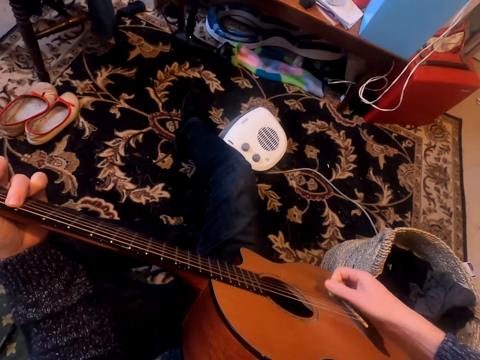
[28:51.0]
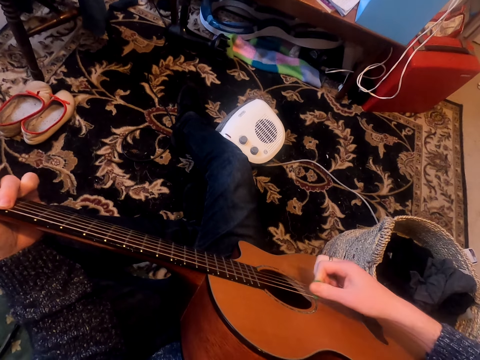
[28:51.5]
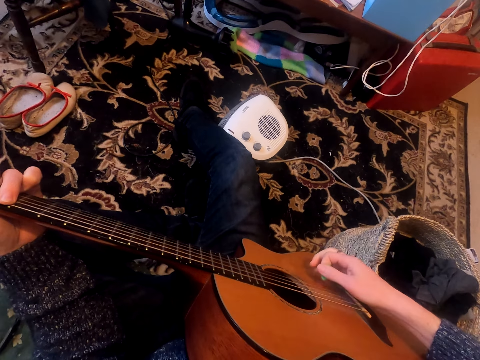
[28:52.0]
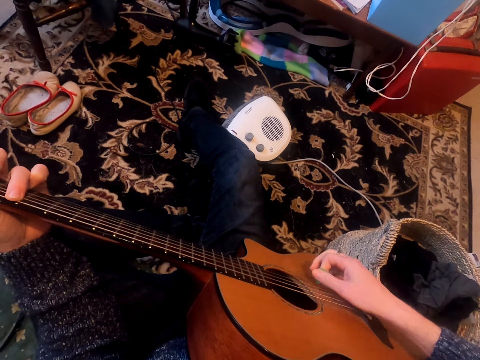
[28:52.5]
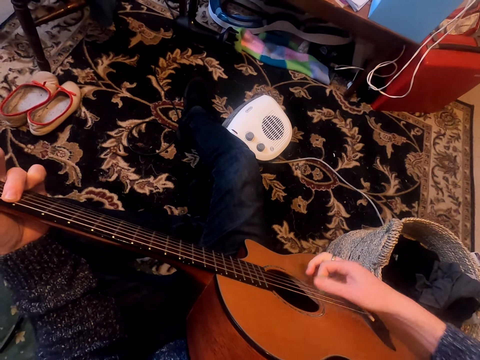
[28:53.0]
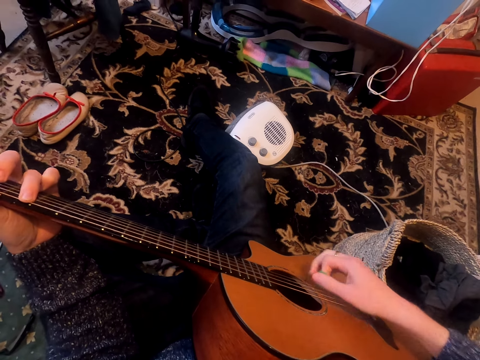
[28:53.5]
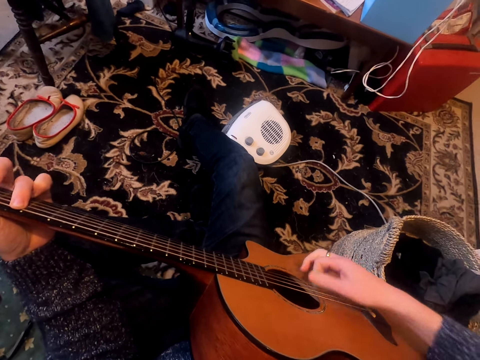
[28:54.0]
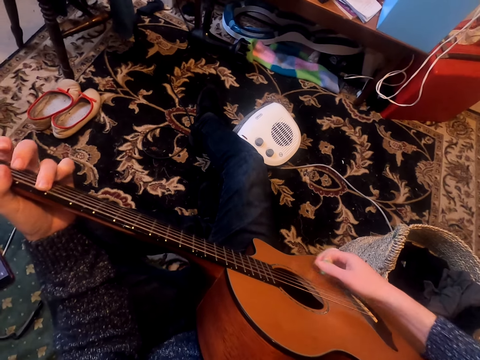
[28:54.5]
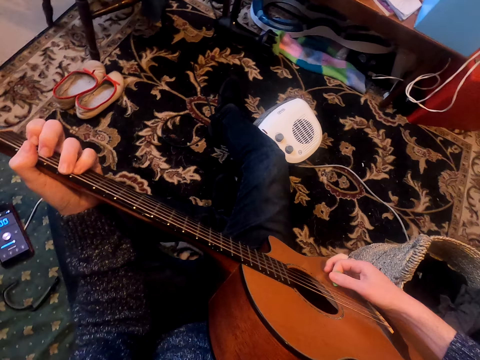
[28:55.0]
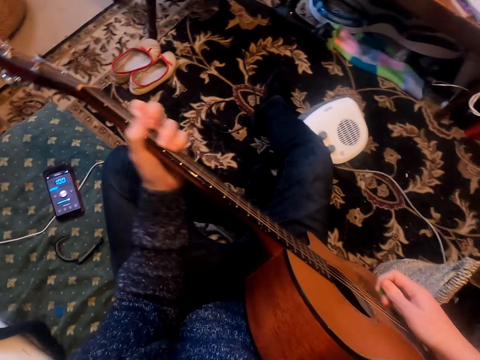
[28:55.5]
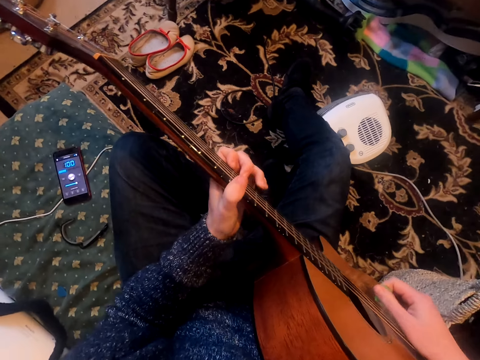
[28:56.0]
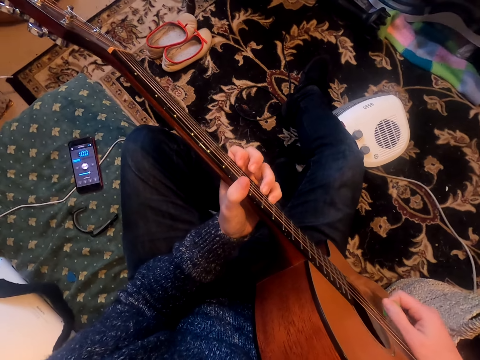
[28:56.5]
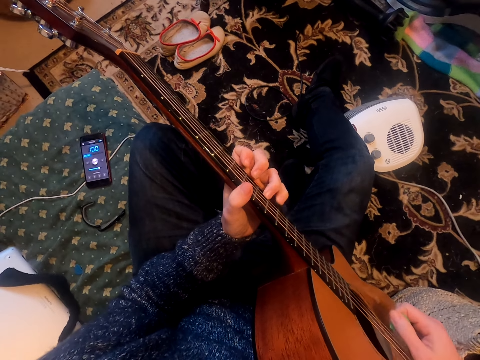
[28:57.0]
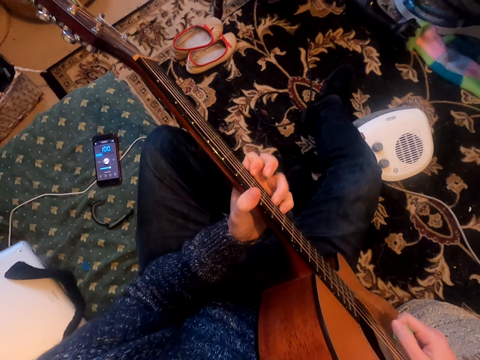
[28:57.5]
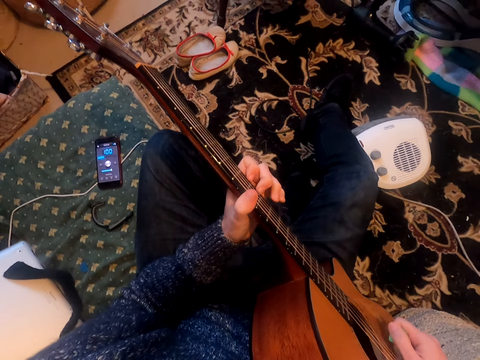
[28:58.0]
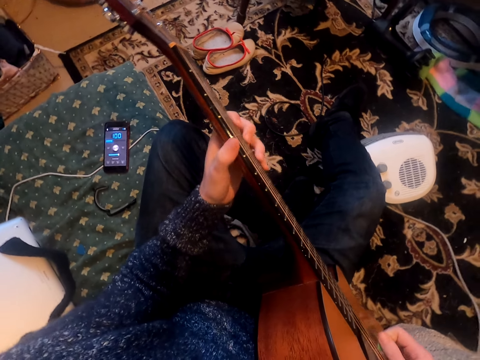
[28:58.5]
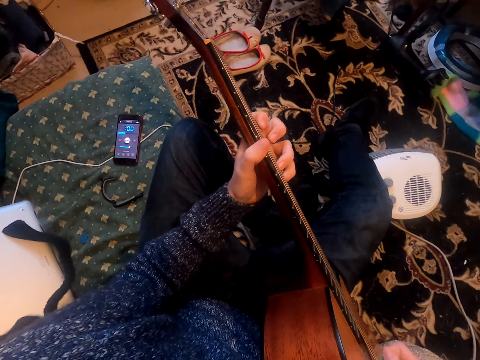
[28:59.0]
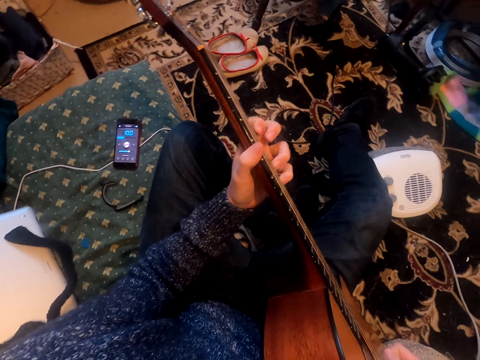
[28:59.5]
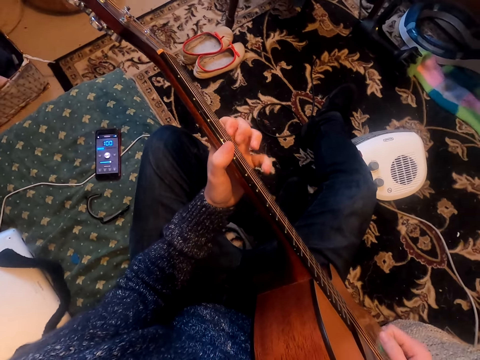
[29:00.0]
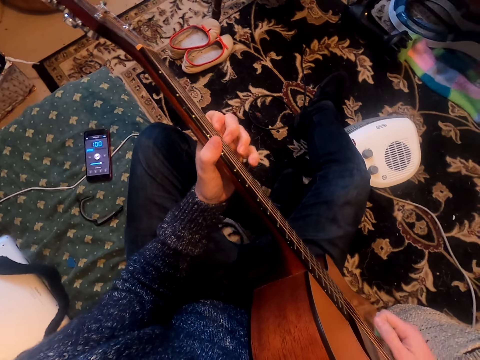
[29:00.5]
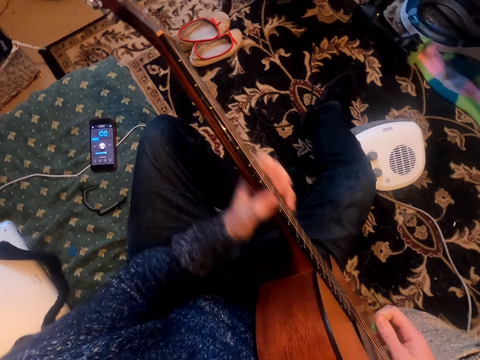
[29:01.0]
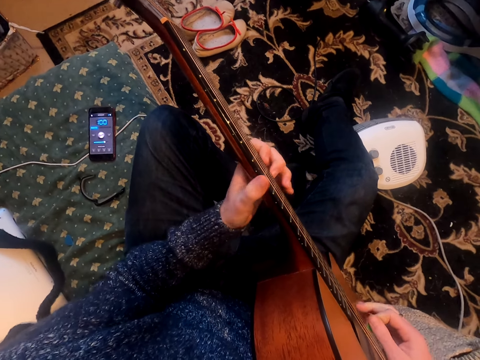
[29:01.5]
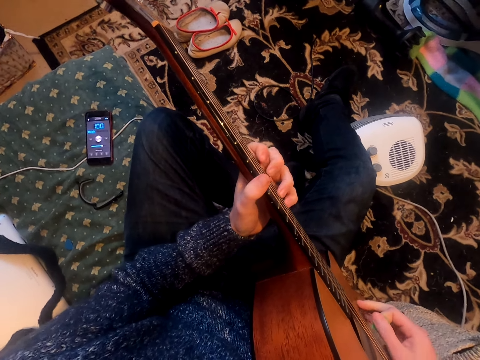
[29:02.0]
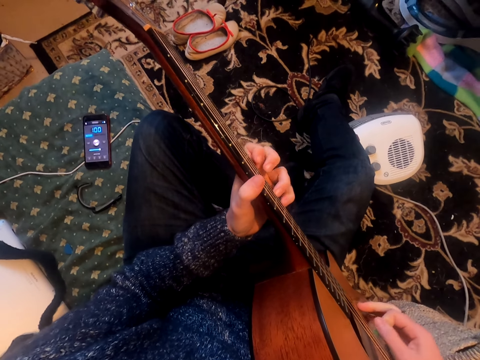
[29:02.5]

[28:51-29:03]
The camera wearer plays the guitar.

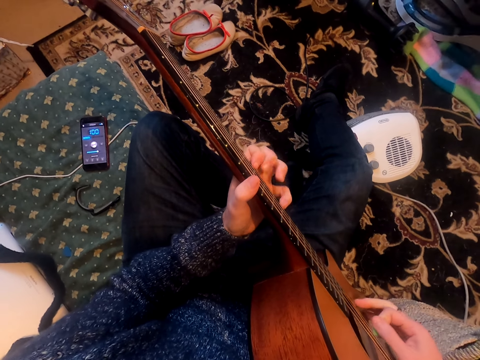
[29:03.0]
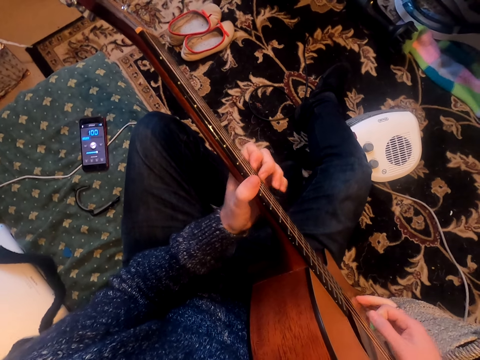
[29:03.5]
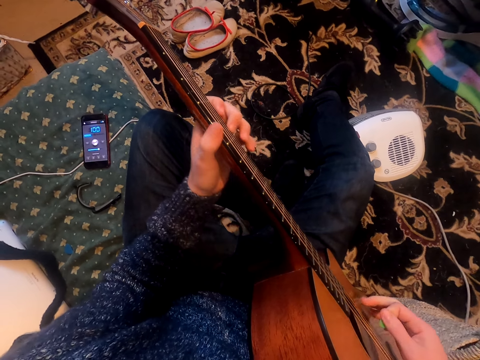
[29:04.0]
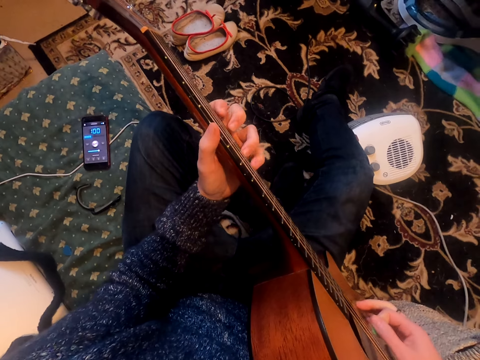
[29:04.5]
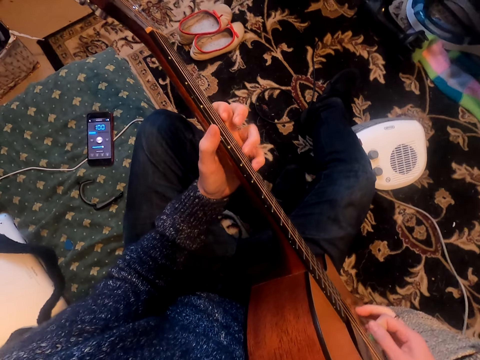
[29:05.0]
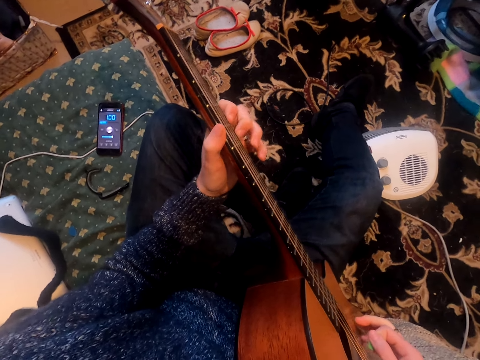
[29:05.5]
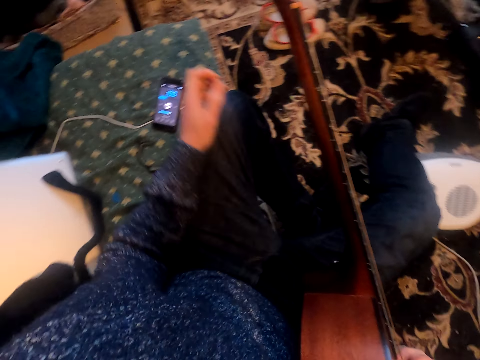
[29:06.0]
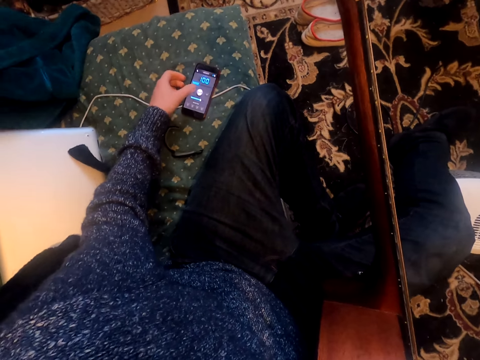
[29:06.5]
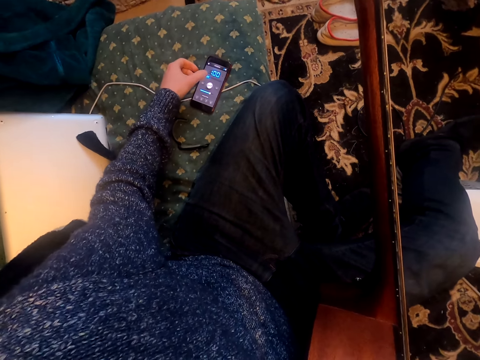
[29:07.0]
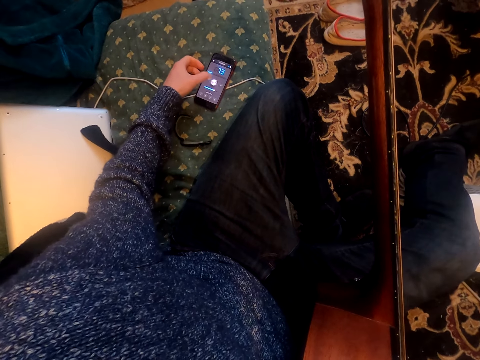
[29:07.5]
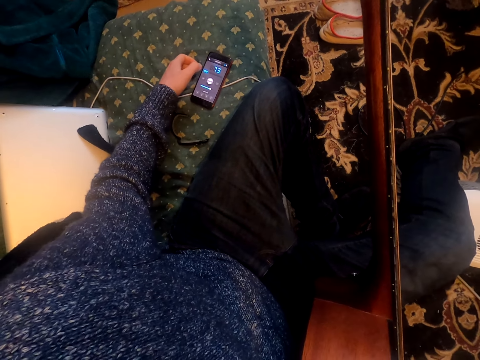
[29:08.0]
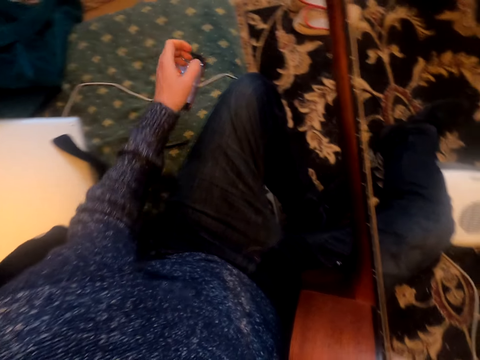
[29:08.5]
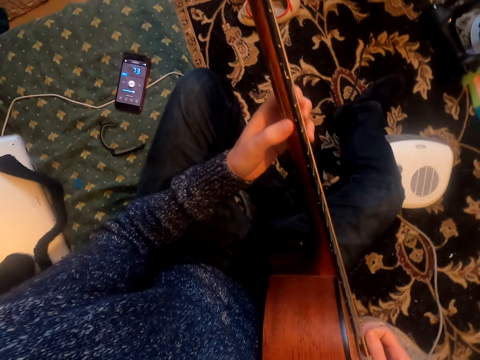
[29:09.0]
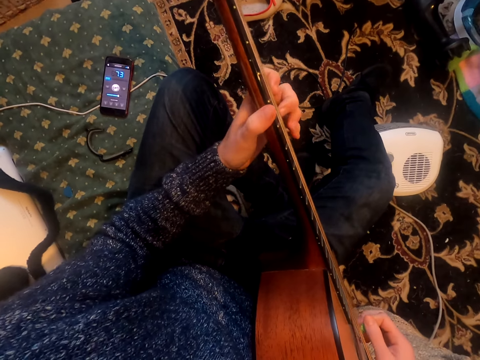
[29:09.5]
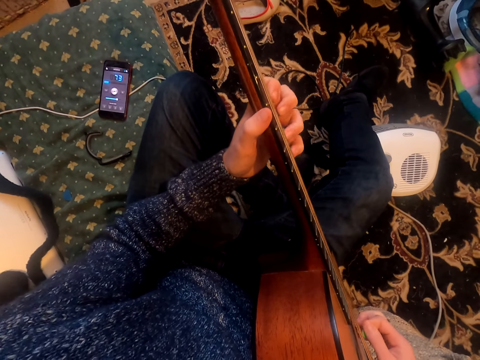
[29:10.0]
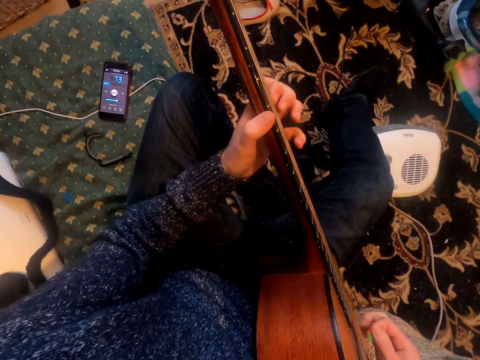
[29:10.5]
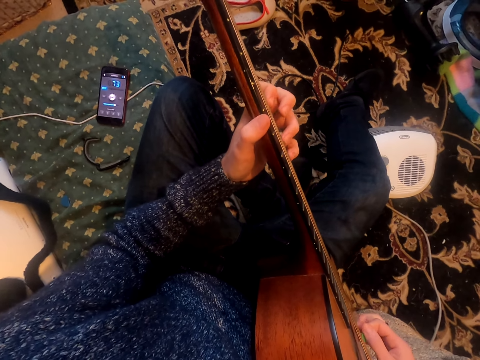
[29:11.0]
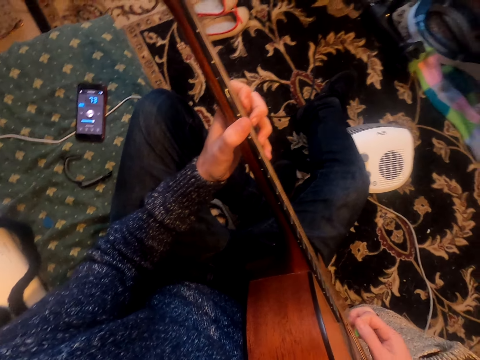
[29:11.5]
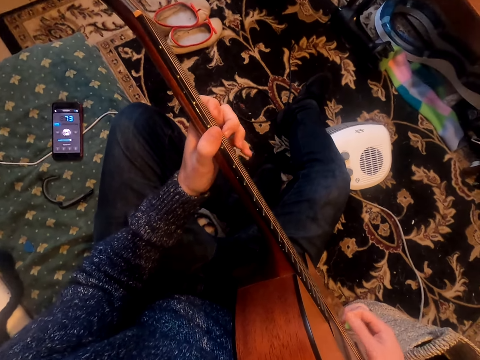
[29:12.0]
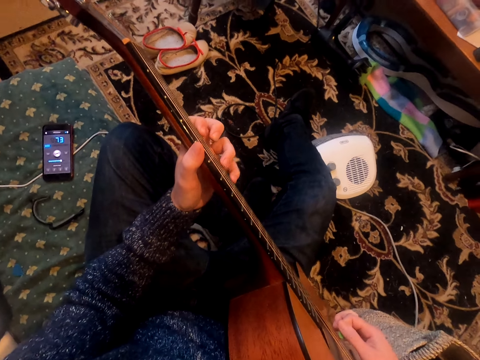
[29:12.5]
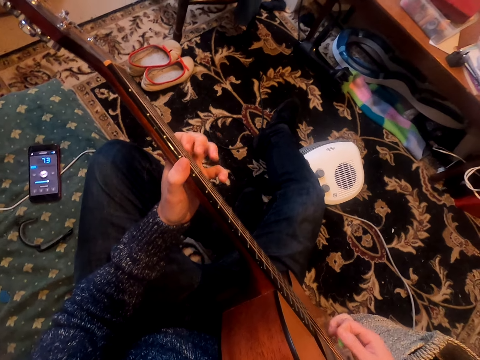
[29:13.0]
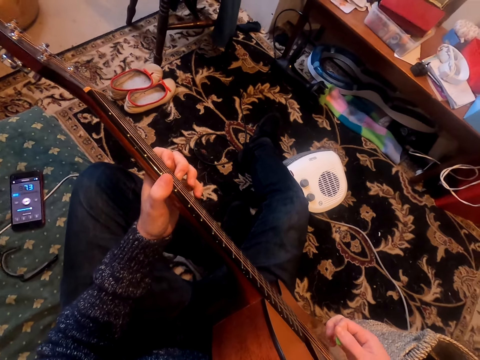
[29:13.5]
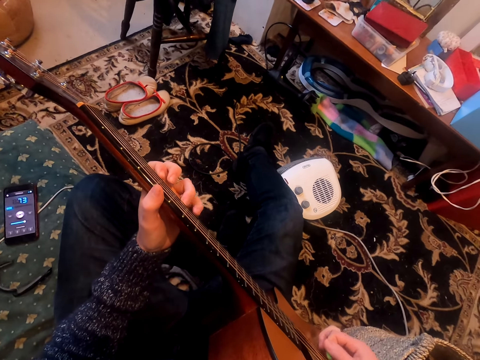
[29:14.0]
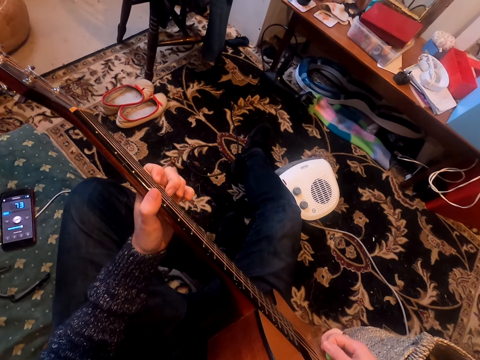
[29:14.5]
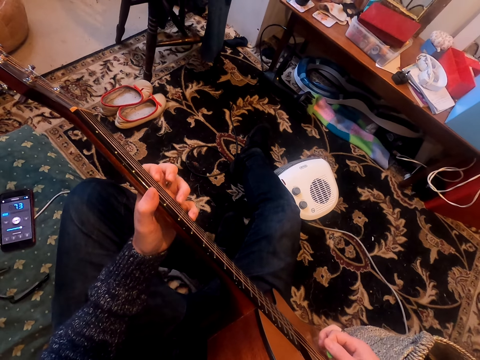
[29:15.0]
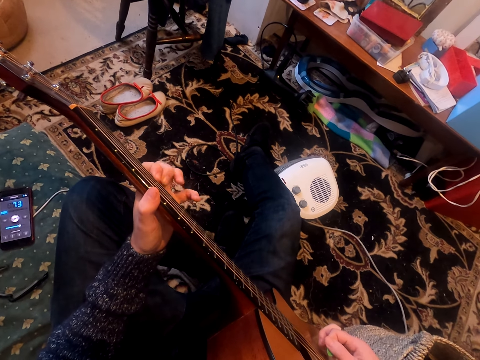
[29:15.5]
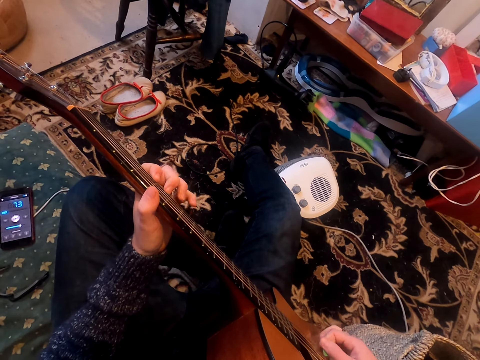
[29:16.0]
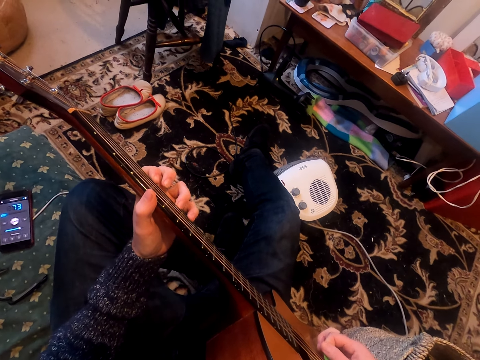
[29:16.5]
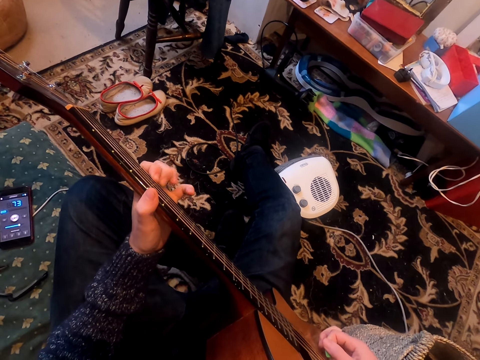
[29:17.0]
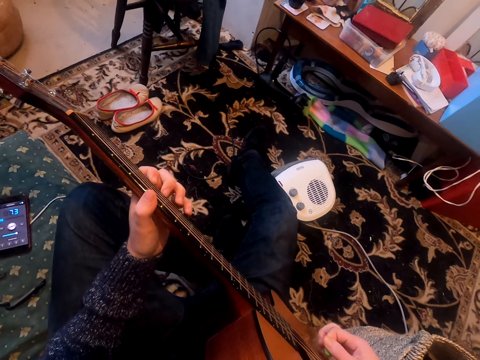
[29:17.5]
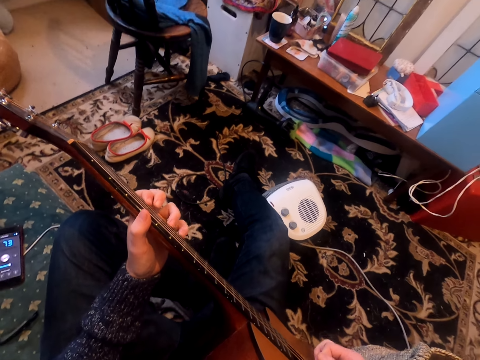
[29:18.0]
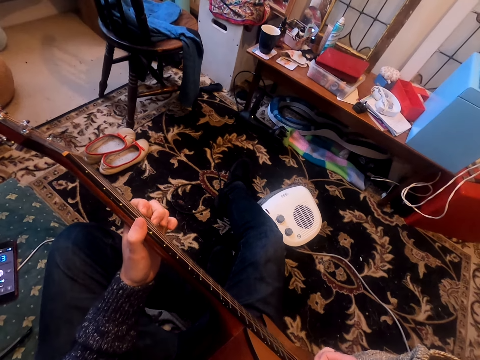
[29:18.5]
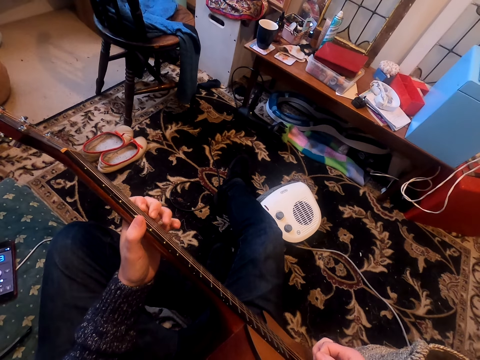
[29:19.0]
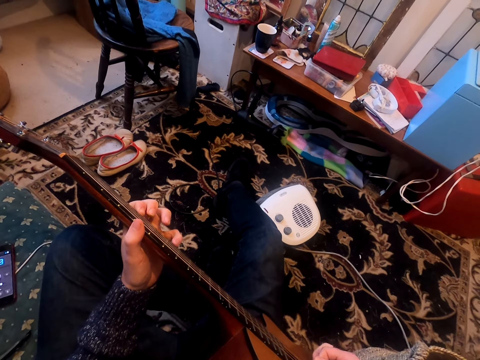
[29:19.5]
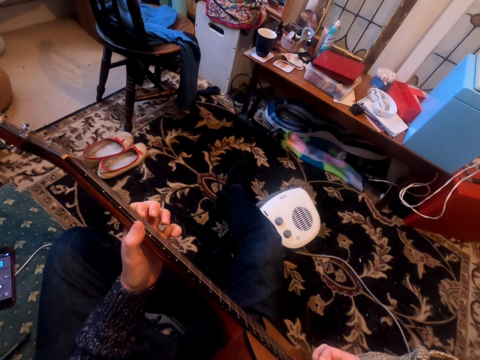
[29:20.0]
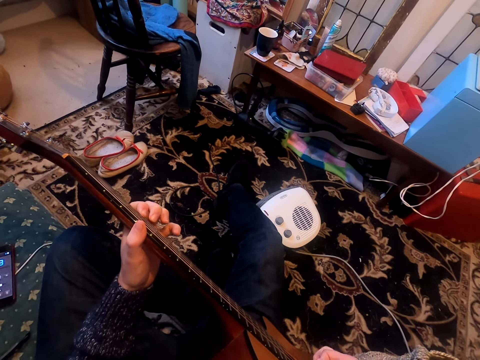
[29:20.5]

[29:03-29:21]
The camera wearer looks at the phone. They touch the phone. They hold the phone. They play a guitar. They hold the guitar.
